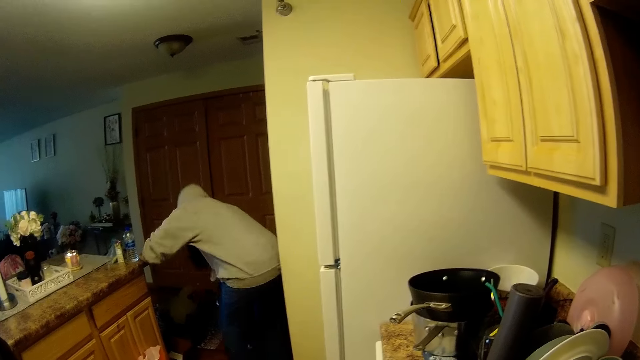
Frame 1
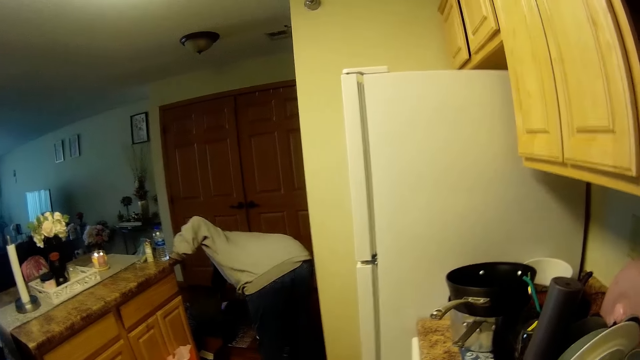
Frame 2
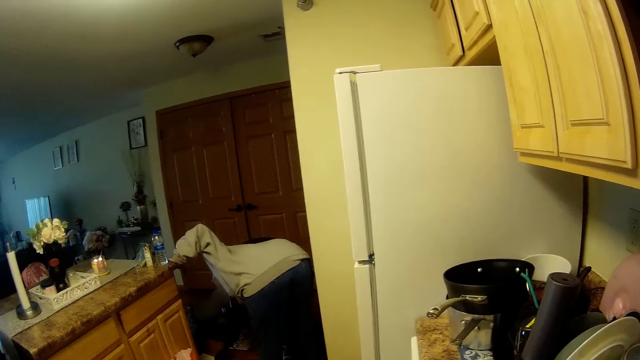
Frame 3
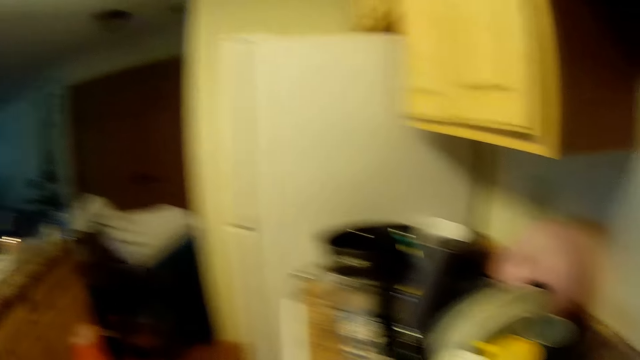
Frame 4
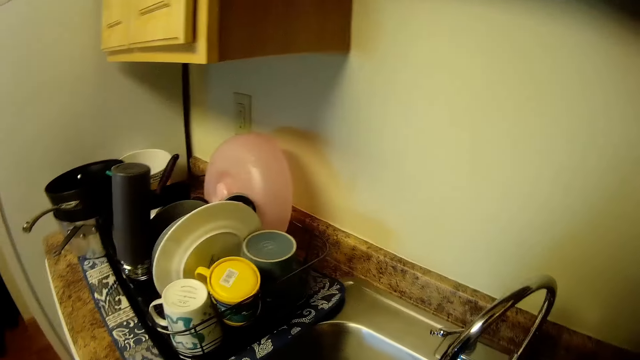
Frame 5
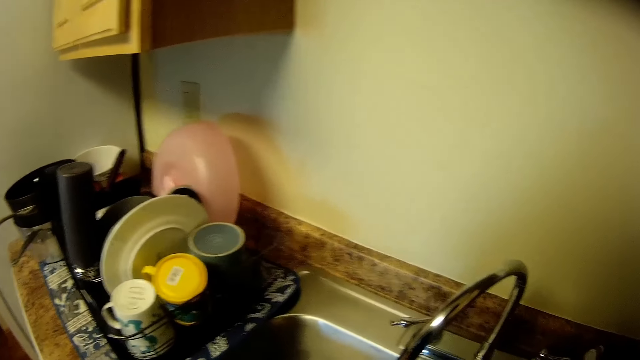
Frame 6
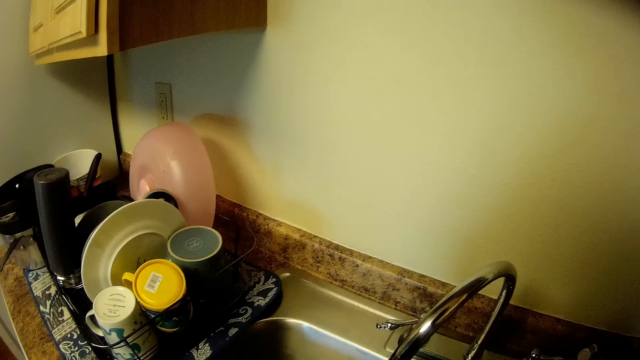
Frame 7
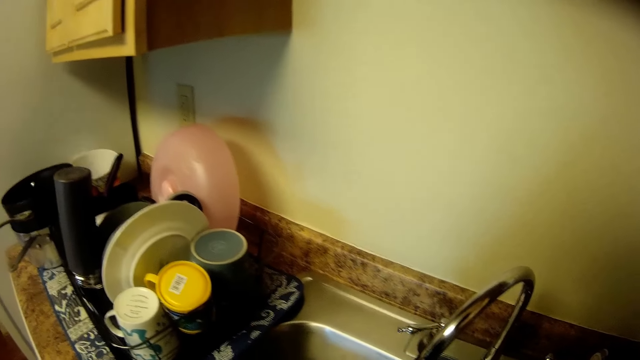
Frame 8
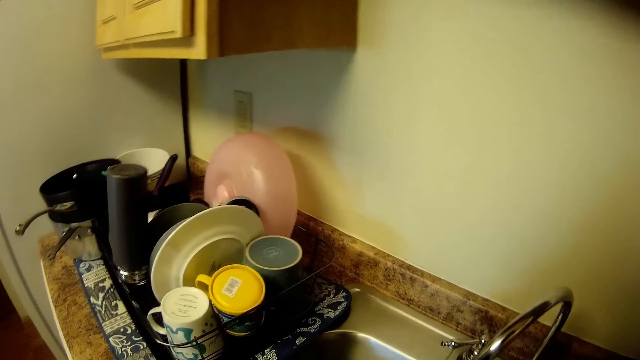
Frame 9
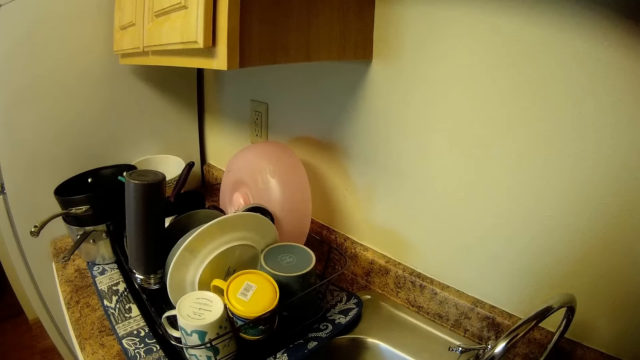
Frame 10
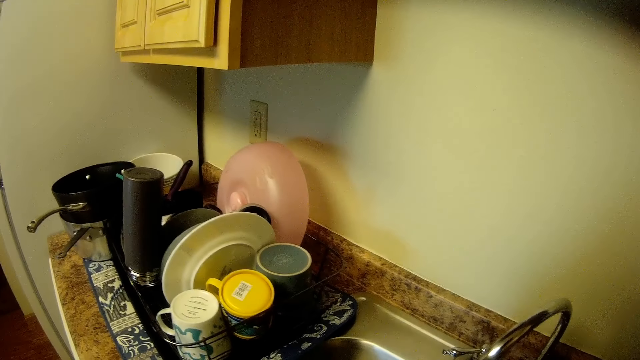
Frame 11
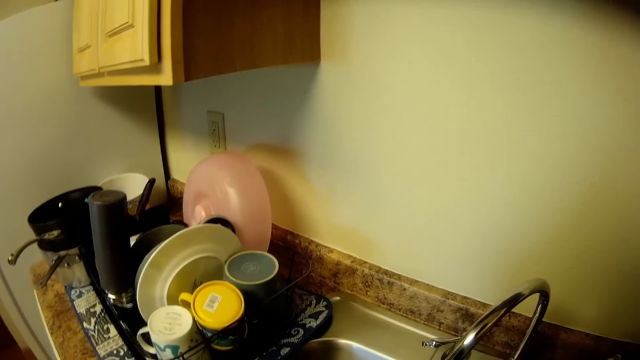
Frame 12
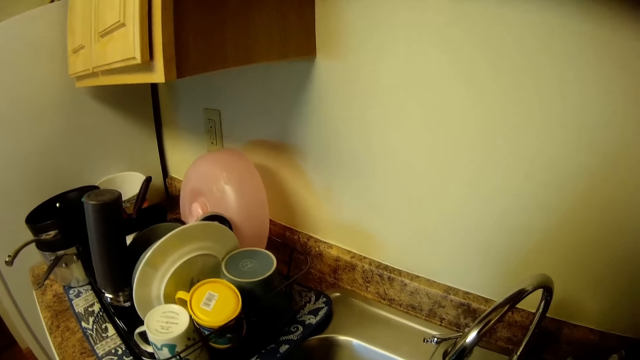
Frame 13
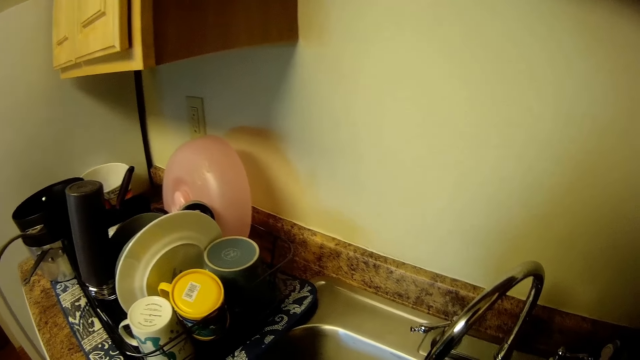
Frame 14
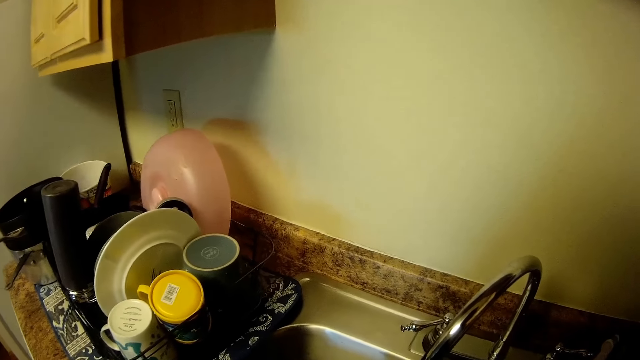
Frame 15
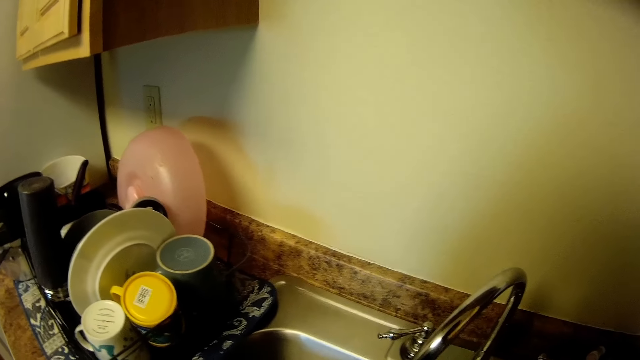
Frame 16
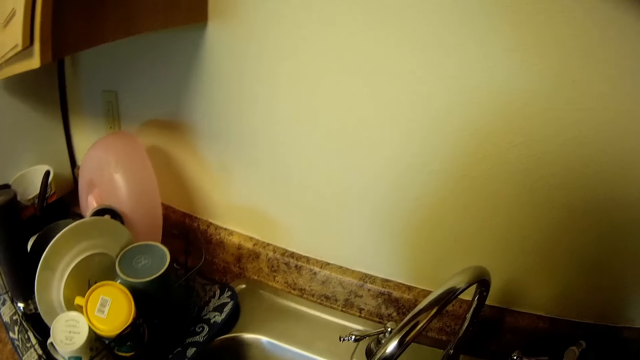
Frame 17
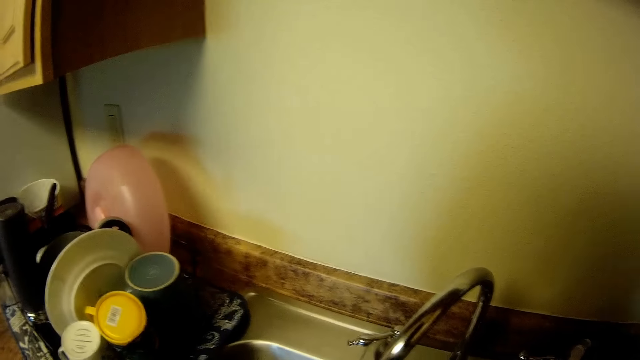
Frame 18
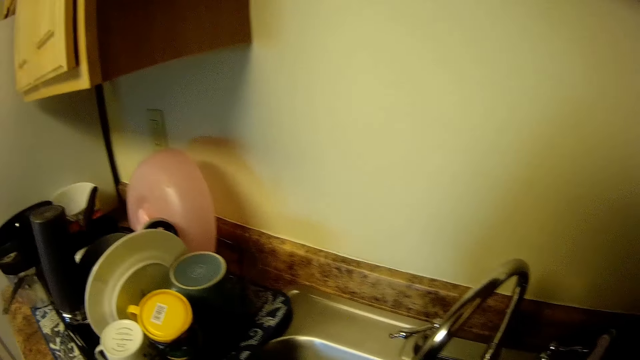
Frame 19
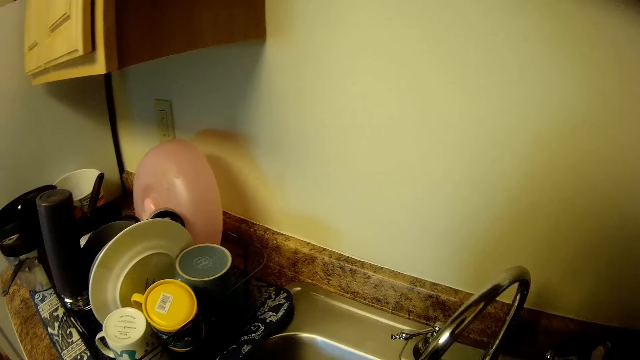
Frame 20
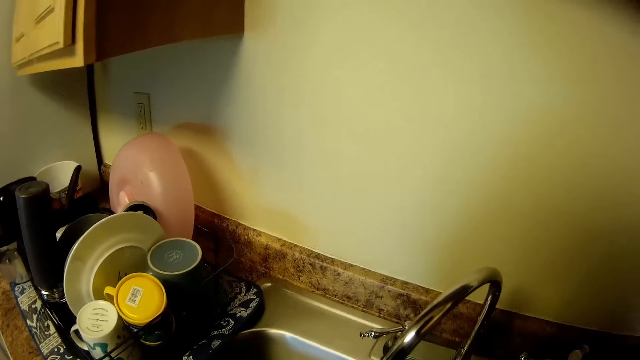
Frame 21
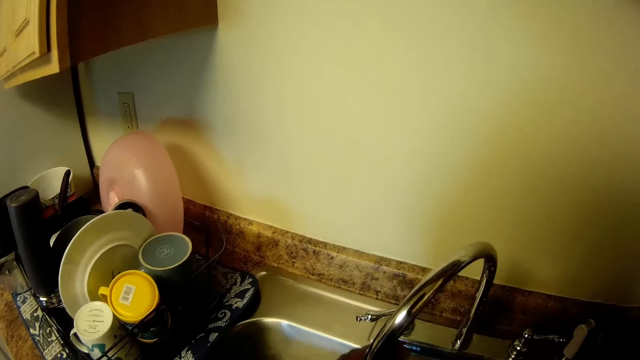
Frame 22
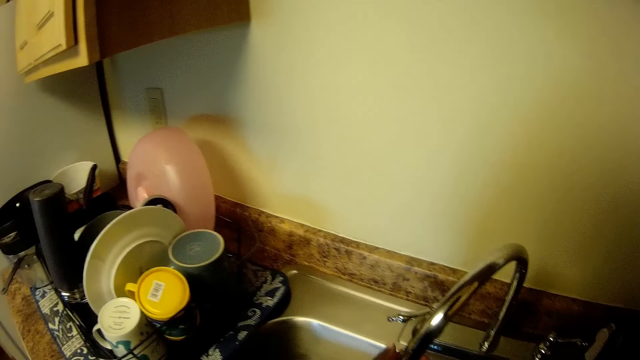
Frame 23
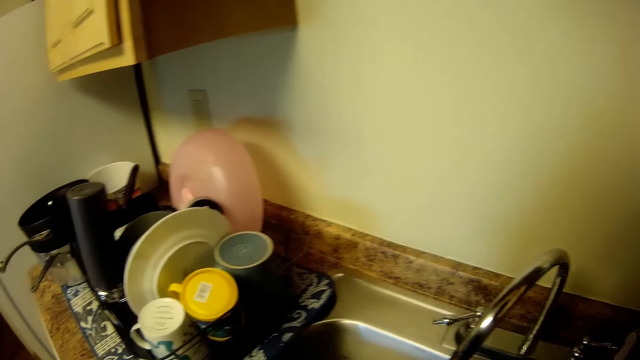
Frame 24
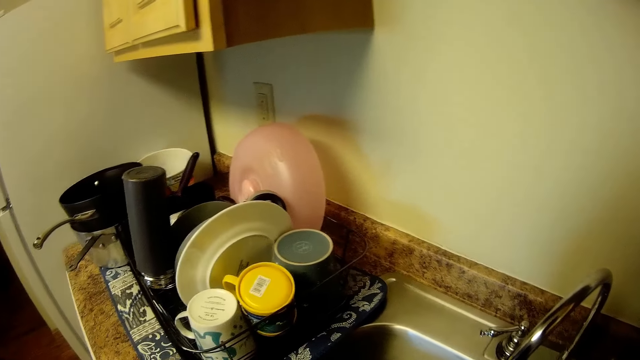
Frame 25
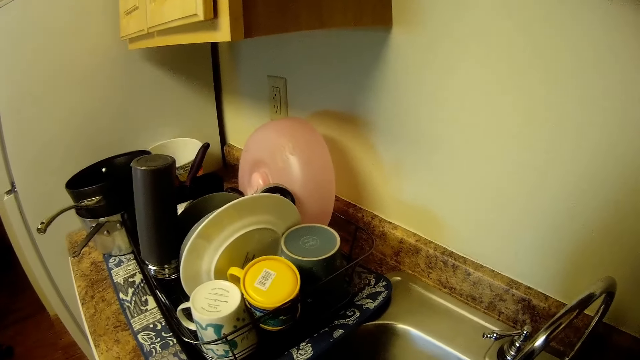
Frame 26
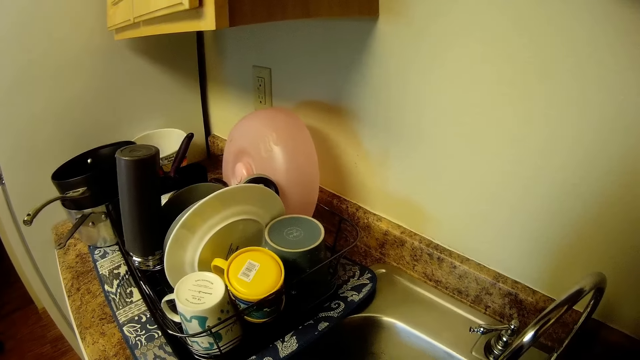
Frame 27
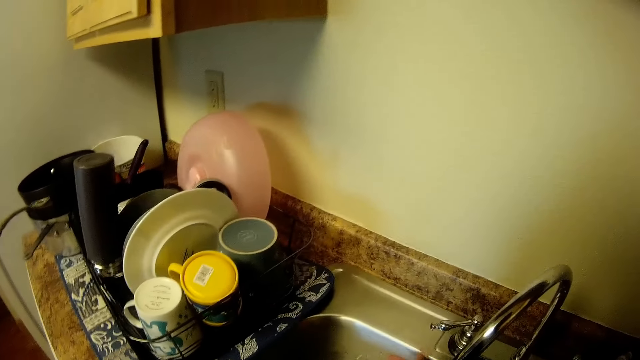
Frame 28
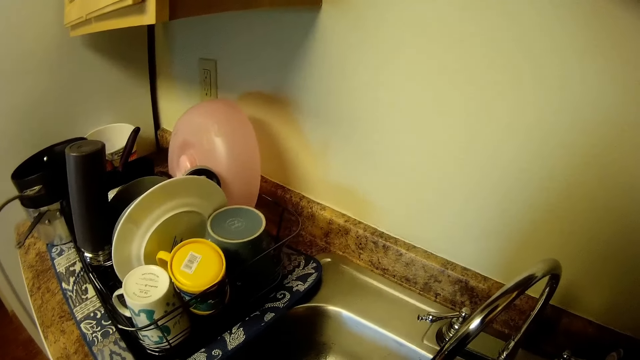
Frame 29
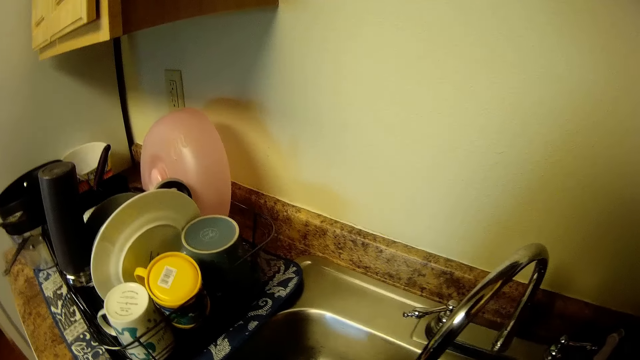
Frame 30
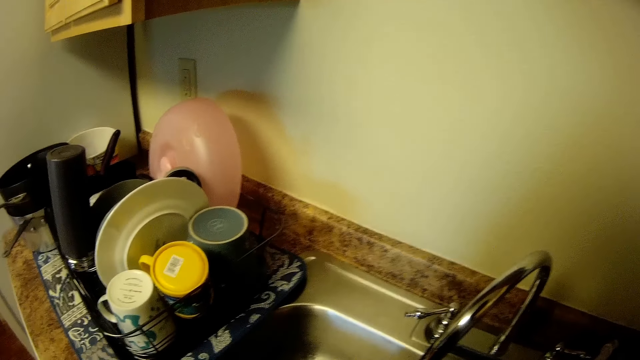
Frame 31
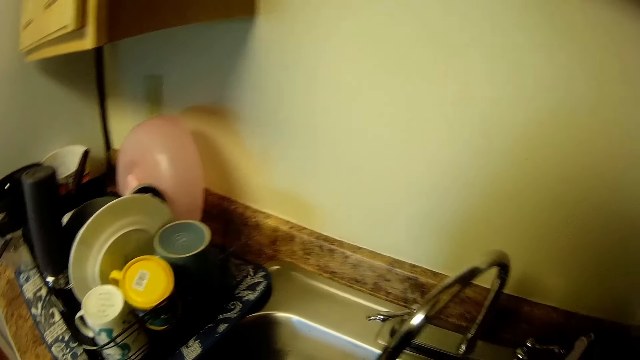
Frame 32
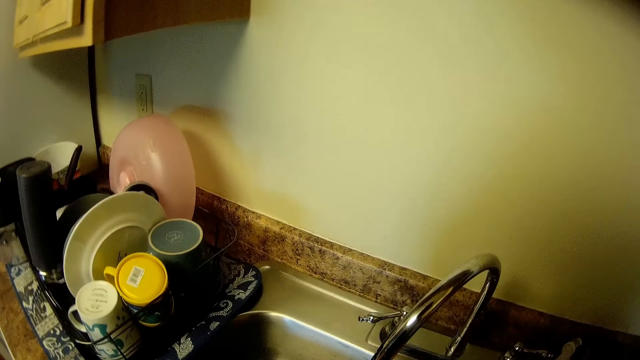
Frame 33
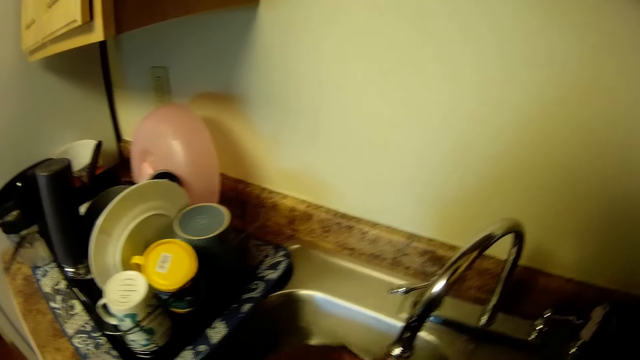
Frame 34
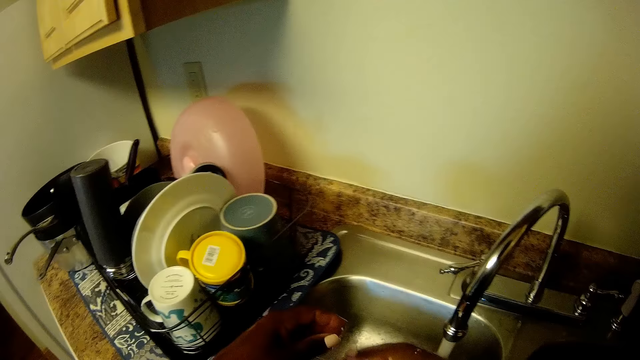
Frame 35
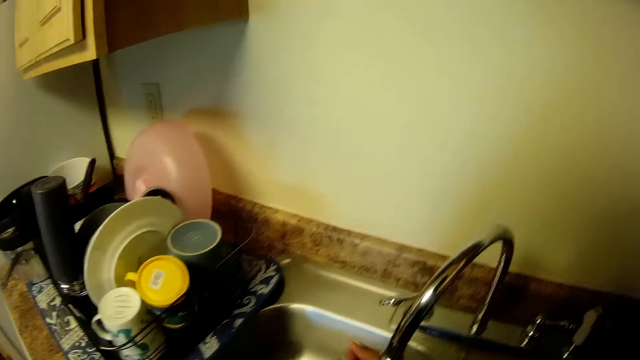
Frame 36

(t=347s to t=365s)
The woman takes off a shoe with her right hand. The camera wearer washes hands in the sink. She rinses her hands with water from the sink tap. She looks at utensils in a rack. She washes hands in the sink.

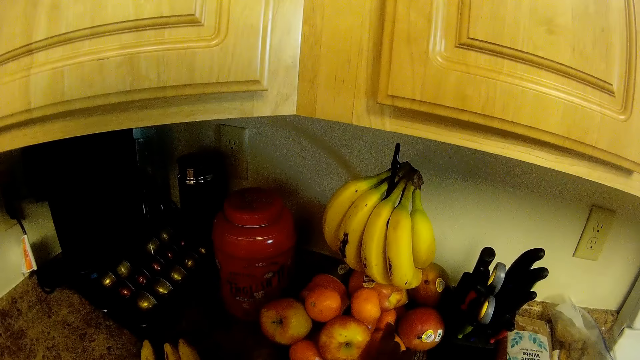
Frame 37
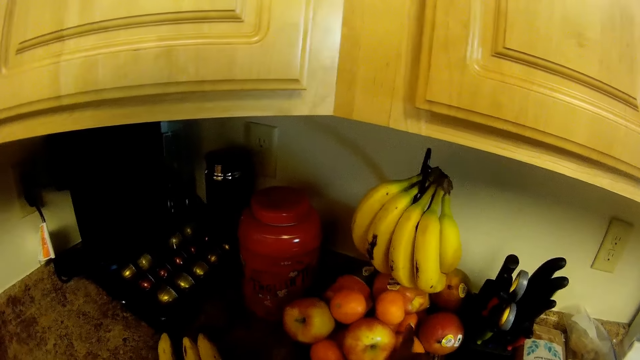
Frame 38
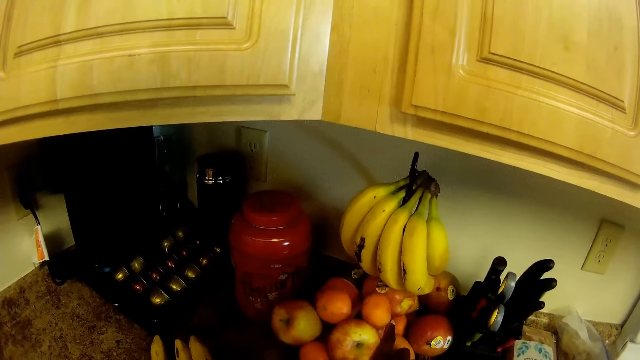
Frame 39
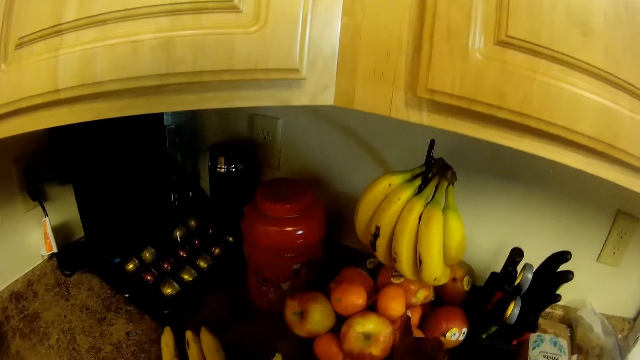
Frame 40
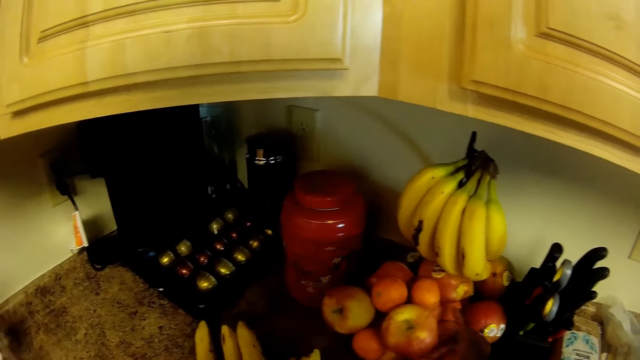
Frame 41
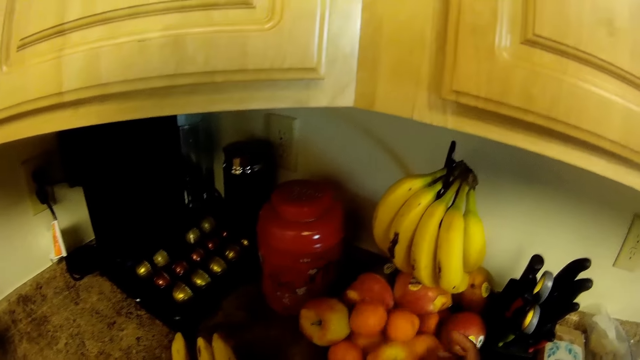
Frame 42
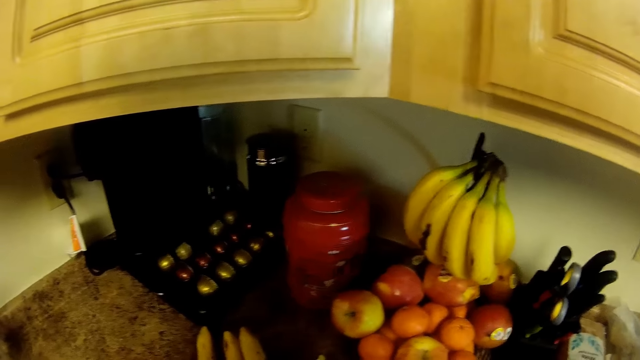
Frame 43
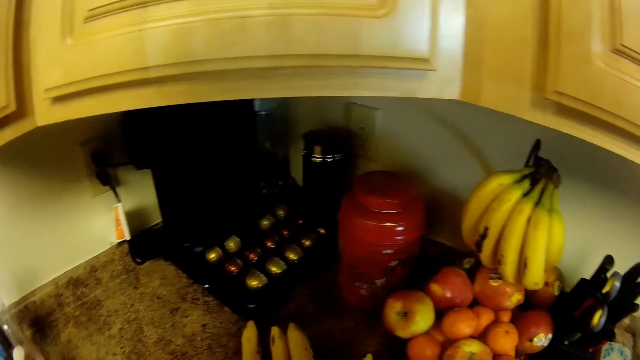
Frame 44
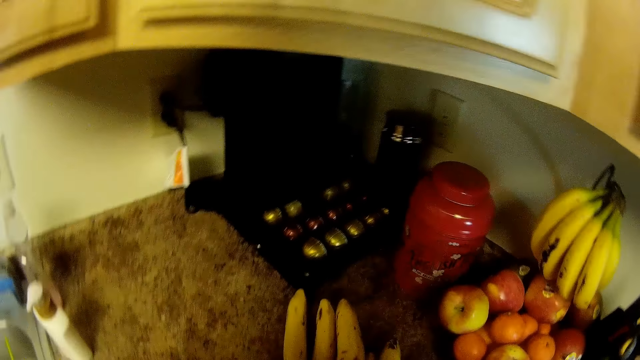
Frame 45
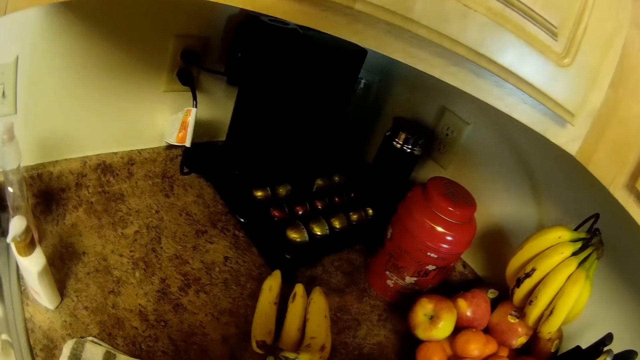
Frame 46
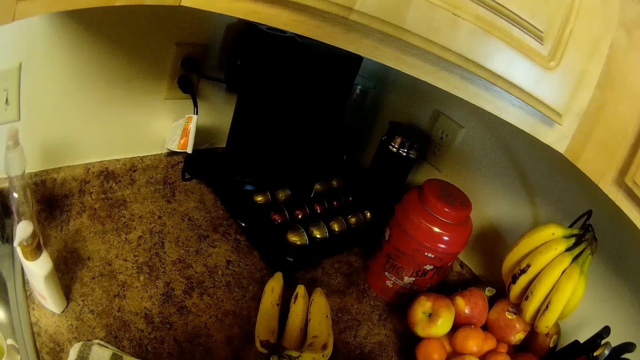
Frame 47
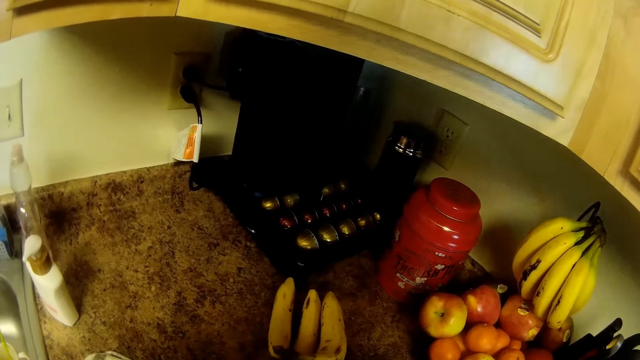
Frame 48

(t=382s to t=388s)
The camera wearer takes an apple from the countertop with her right hand. She takes a banana from the countertop with her right hand.
